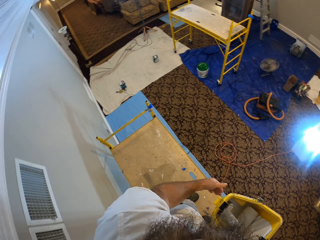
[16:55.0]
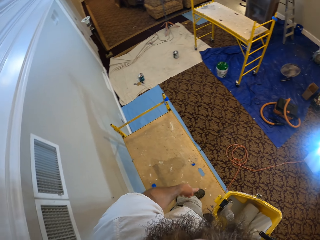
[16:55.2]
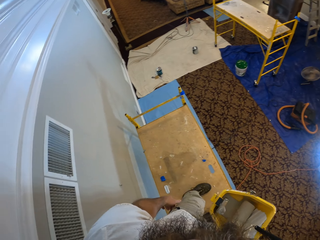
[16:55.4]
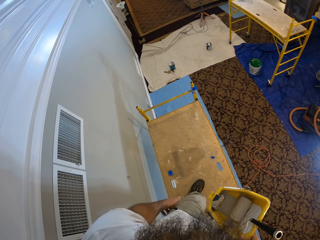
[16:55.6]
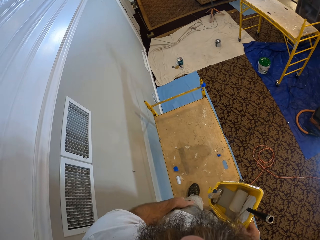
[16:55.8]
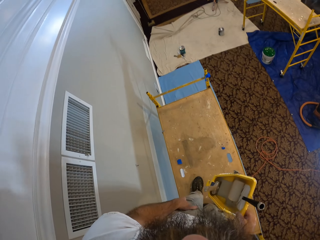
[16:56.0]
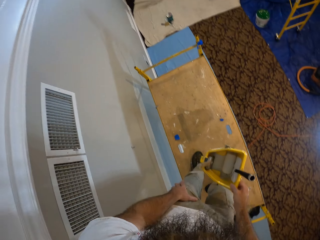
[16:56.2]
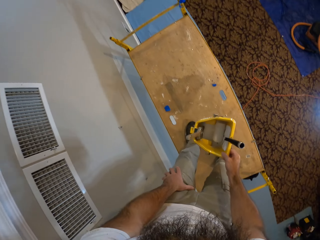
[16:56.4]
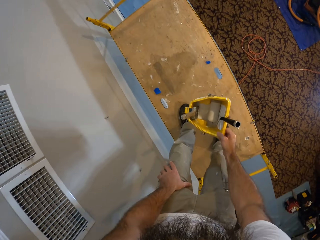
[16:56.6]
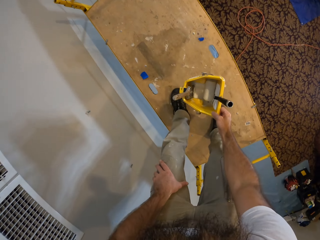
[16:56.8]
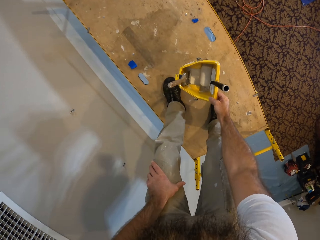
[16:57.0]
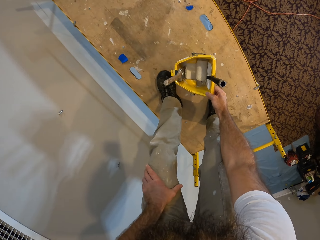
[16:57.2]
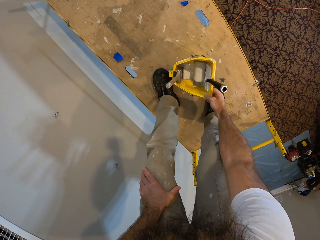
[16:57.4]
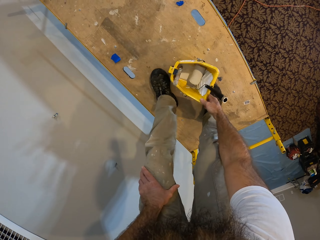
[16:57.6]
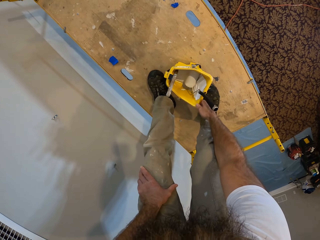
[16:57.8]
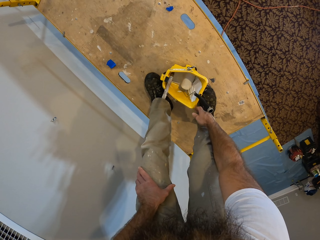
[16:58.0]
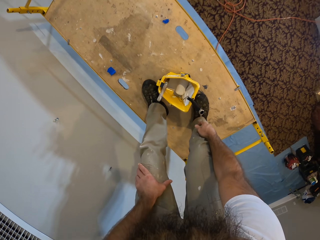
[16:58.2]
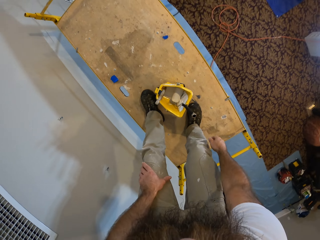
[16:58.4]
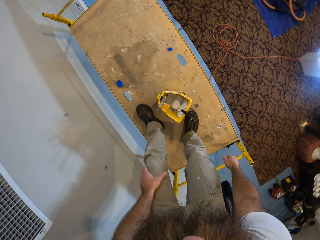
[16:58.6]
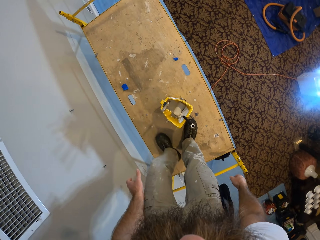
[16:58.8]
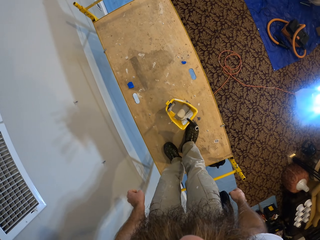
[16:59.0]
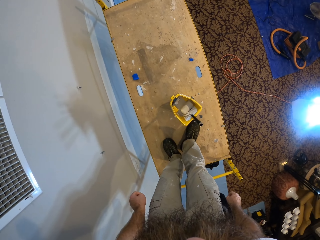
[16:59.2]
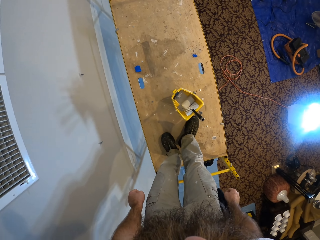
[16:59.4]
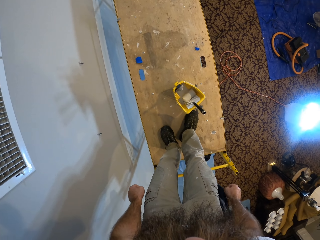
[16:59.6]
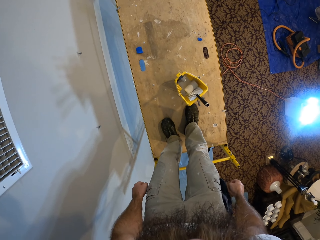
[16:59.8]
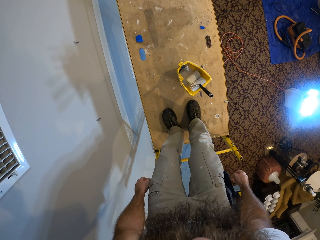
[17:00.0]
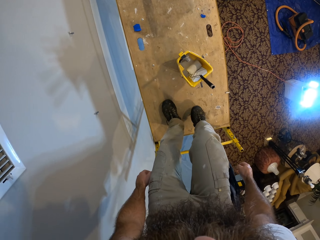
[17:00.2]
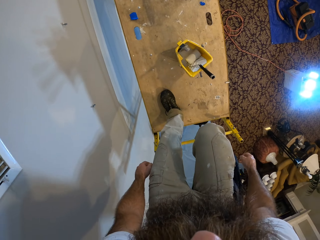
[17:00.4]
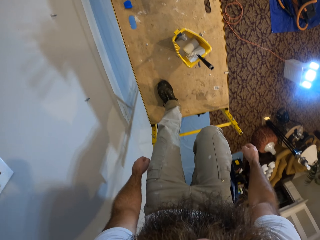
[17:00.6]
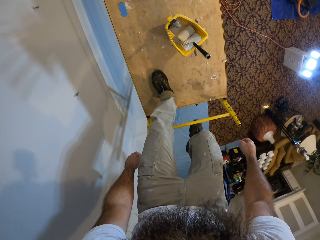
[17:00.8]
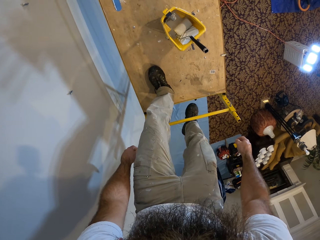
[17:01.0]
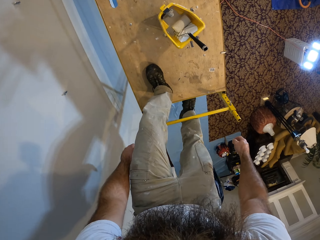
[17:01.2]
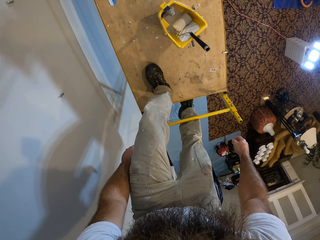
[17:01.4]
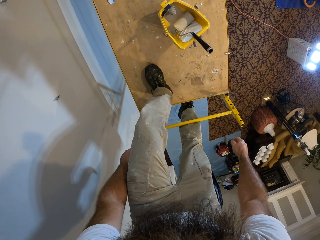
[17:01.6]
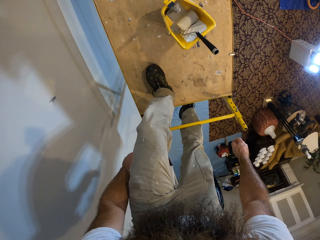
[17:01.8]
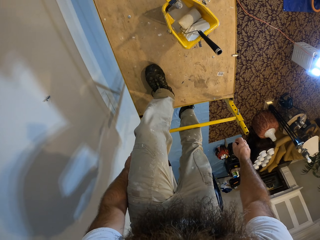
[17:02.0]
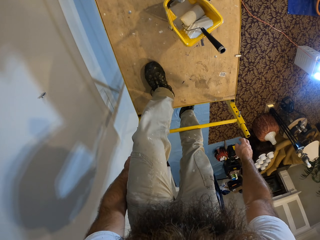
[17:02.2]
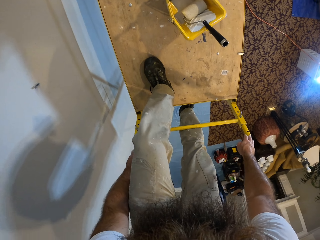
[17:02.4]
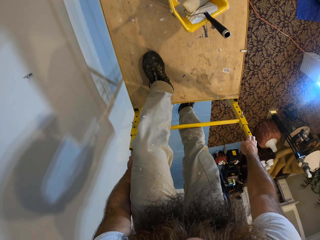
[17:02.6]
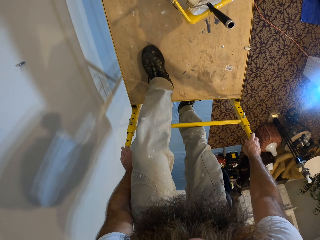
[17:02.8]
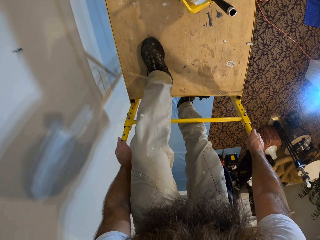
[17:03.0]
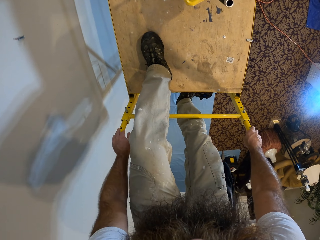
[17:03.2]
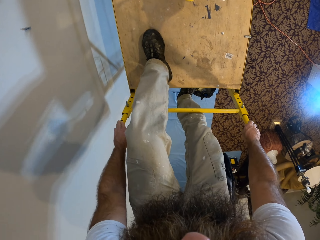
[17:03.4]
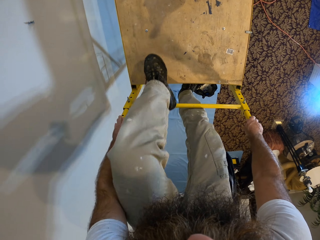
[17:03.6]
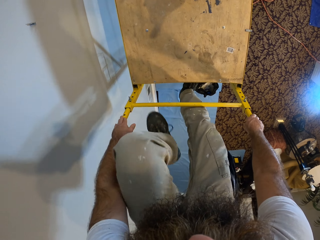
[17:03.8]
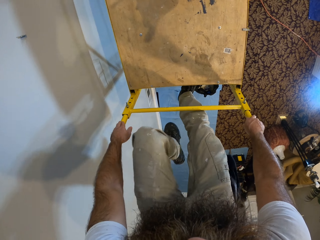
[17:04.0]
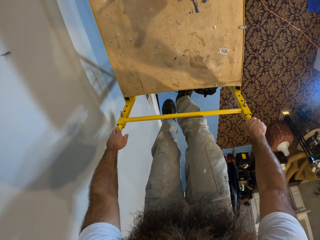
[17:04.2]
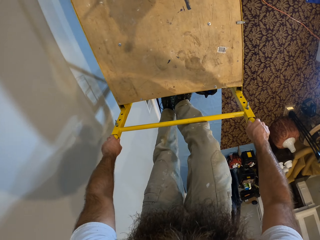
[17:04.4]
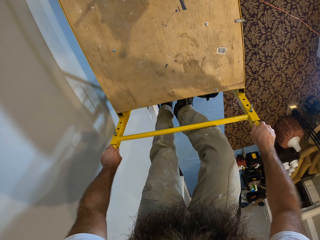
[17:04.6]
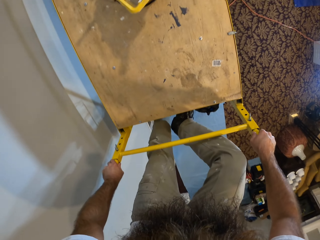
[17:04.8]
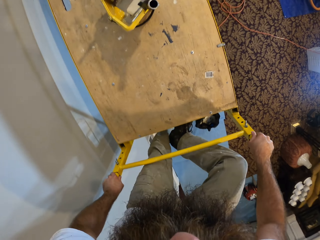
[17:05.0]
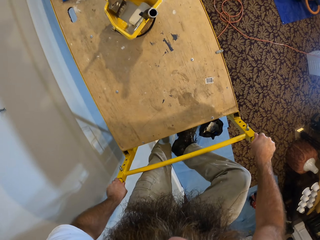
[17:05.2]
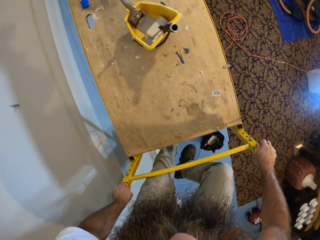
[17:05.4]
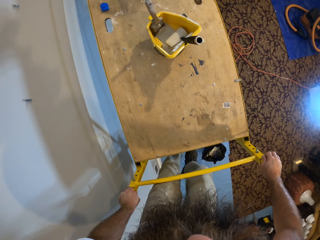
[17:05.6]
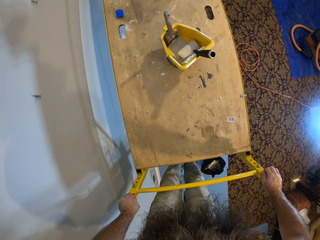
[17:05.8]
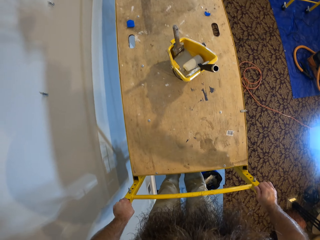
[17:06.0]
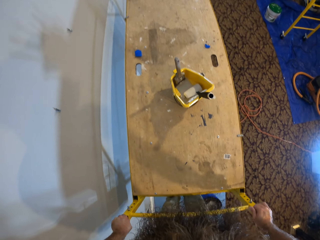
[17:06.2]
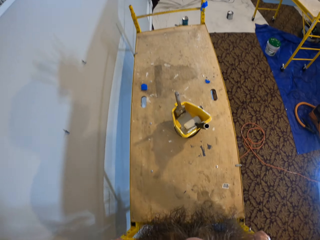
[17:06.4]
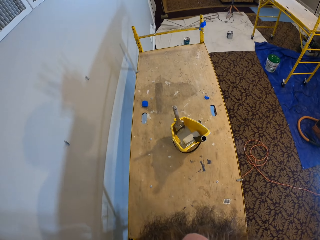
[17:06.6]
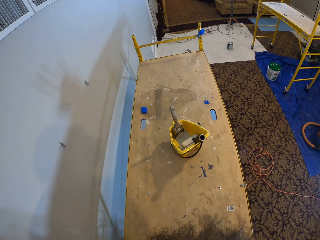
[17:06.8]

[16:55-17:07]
The camera wearer drops the bucket on a work platform with his right hand. He turns around. He climbs down the work platform.

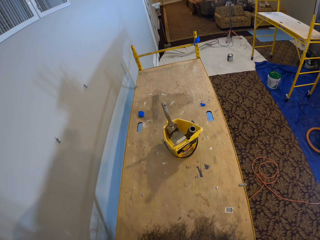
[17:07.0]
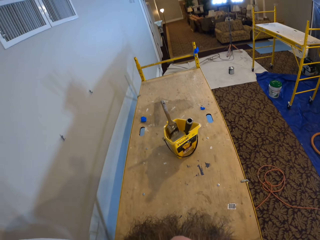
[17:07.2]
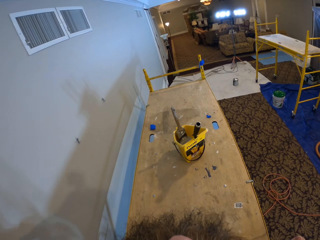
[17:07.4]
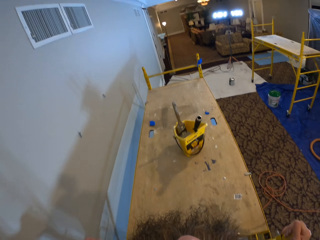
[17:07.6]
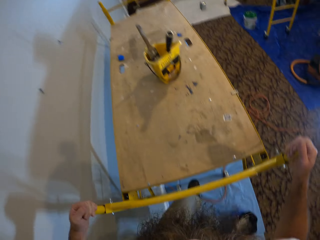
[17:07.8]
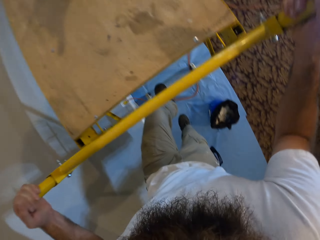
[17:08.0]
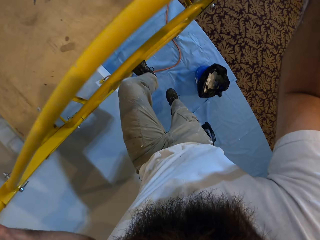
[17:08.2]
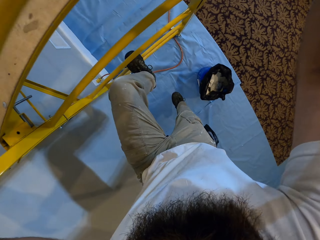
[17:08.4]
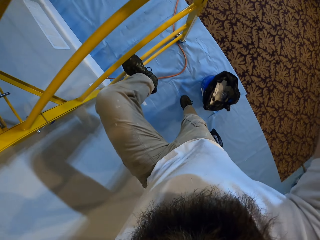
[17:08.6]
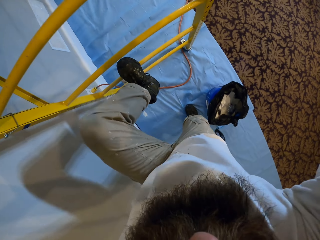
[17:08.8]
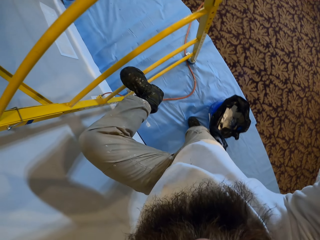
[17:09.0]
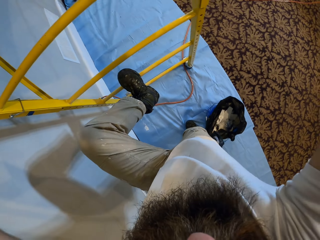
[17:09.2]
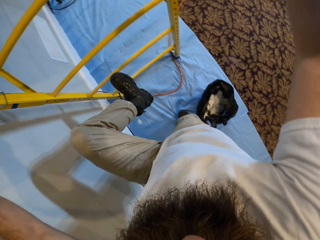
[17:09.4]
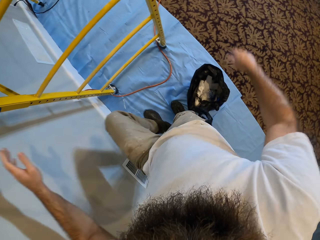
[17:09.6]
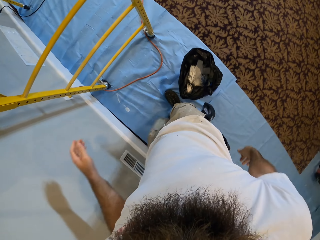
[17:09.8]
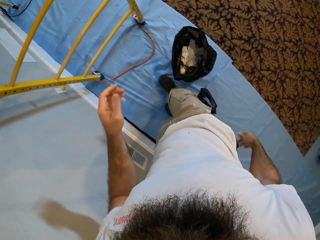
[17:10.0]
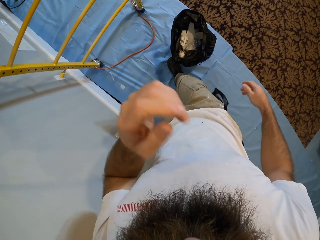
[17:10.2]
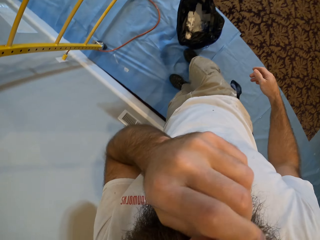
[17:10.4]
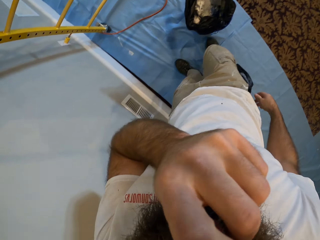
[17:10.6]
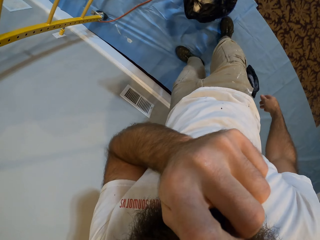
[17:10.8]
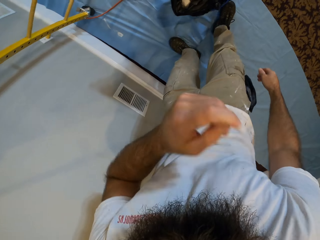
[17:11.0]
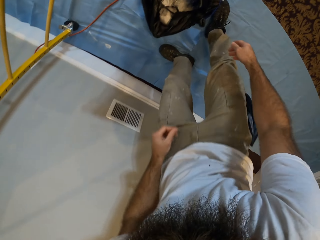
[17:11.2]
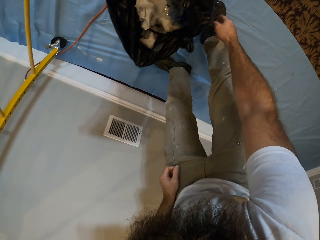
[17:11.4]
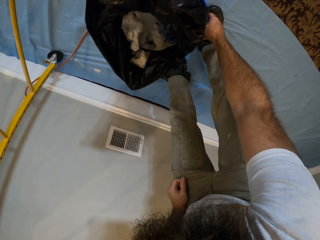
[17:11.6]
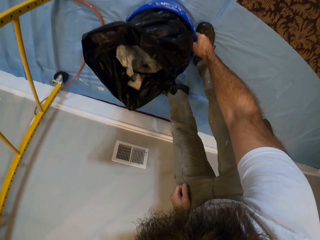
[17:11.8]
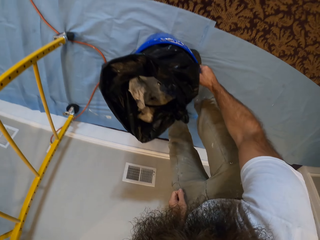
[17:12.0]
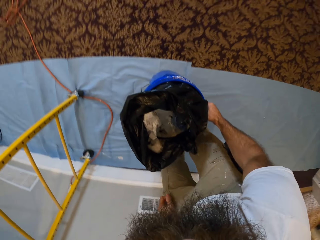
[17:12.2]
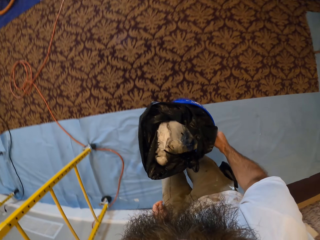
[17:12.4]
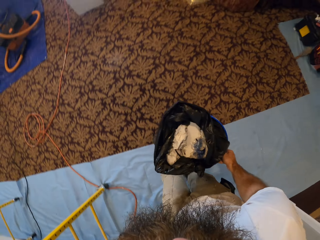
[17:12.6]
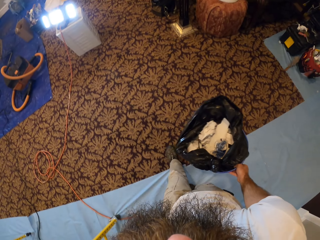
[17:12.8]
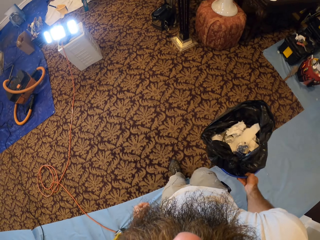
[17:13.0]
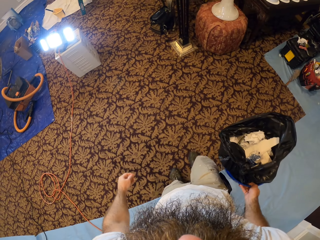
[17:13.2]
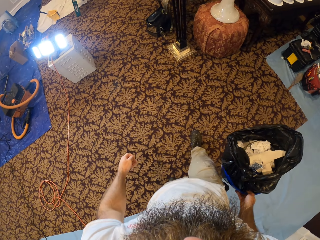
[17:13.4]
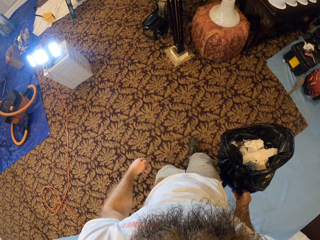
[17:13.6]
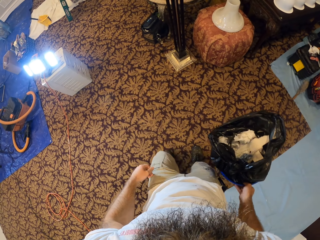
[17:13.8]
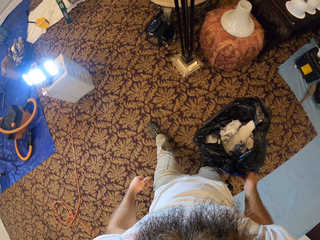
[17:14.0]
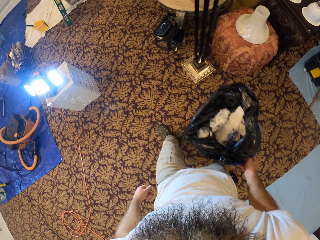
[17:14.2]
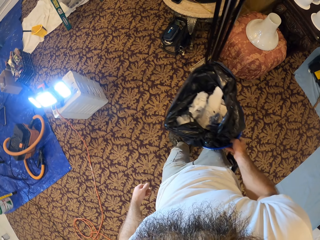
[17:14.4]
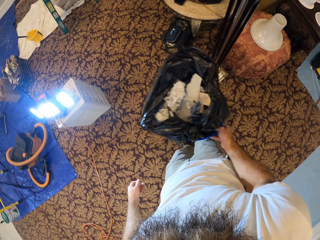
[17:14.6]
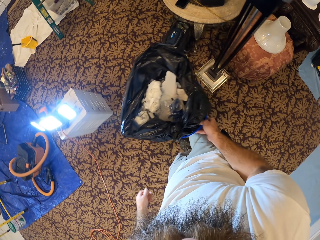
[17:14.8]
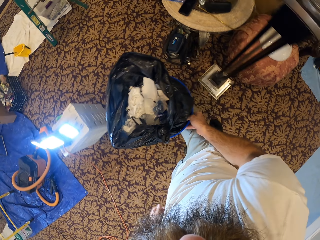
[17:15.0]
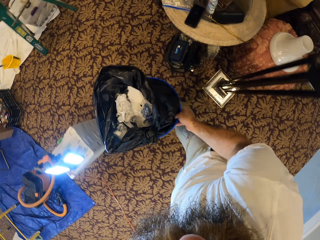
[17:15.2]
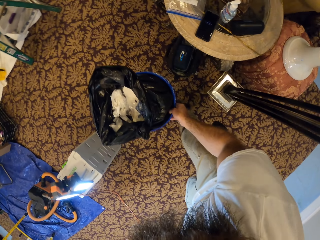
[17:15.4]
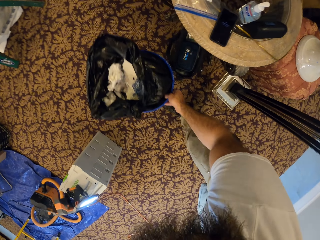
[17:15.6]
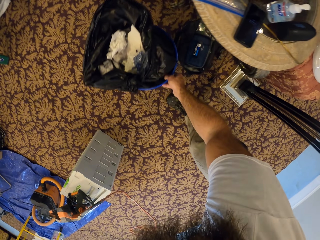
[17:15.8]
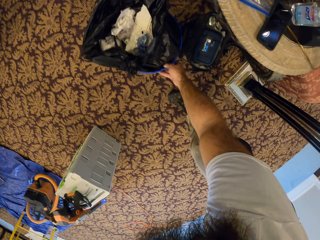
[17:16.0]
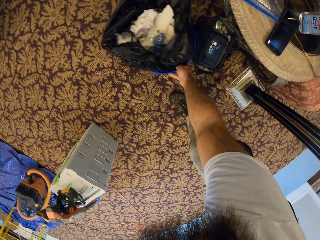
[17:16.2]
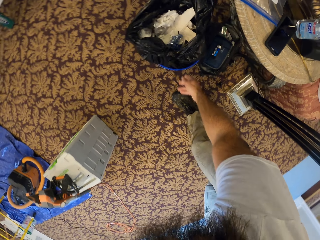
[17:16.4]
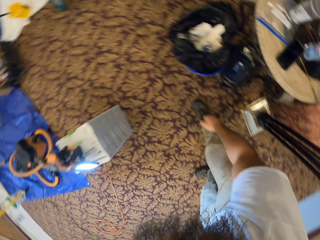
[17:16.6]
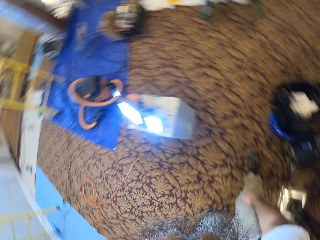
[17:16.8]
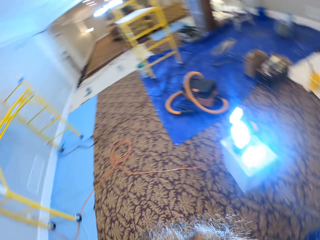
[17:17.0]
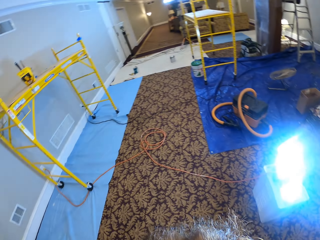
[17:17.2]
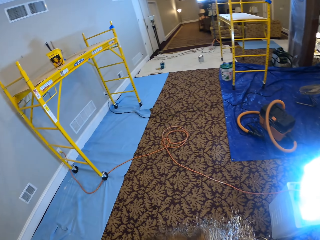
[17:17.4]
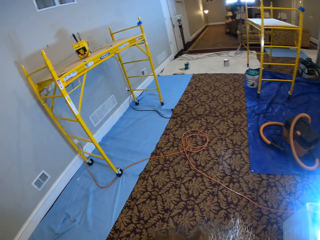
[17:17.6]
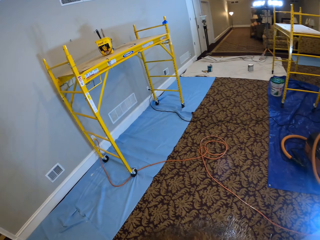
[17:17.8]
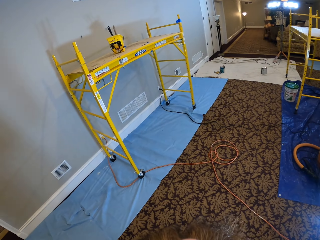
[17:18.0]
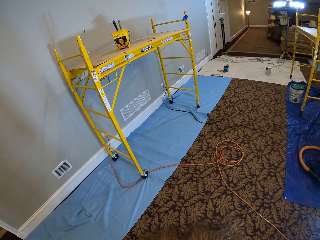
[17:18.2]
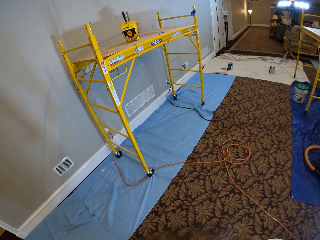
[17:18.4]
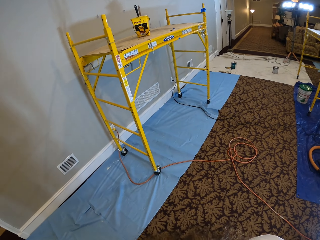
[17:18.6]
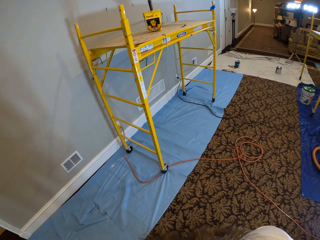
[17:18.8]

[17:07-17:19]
The camera wearer scratches his face. He picks up a bucket from the floor with his right hand. He walks around. He drops the bucket on the floor with his right hand. He turns around.
